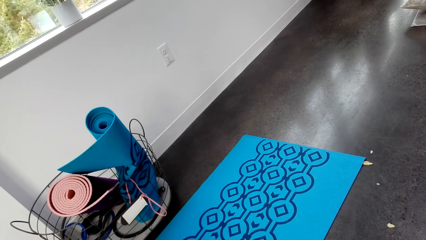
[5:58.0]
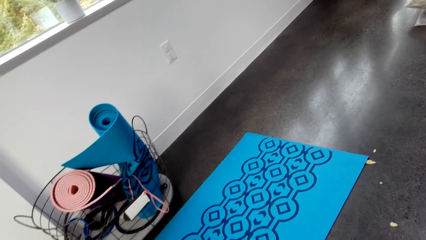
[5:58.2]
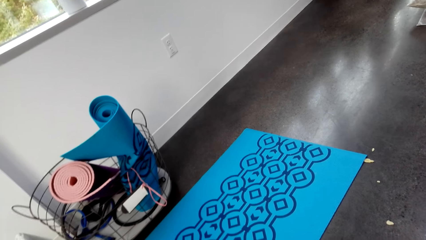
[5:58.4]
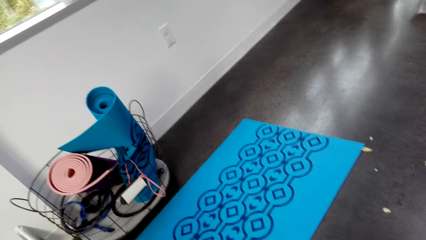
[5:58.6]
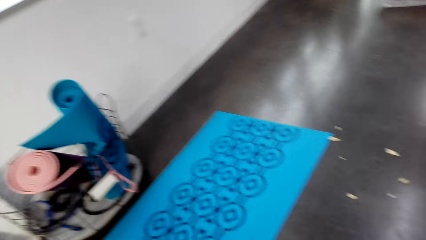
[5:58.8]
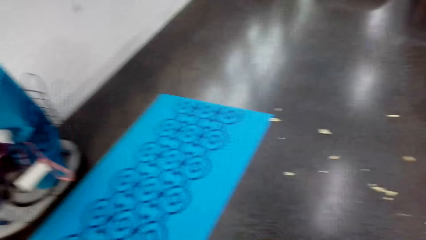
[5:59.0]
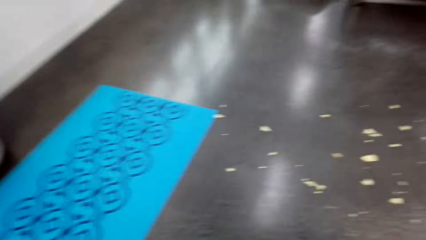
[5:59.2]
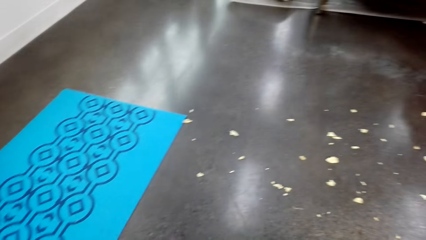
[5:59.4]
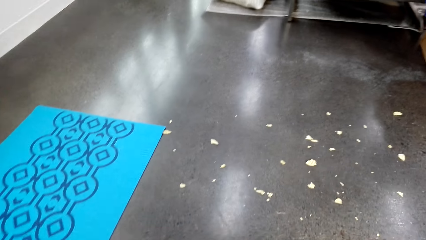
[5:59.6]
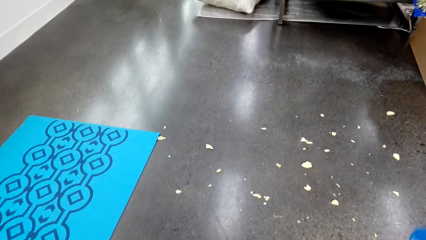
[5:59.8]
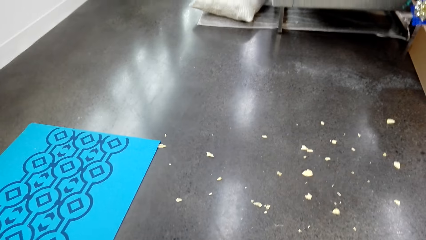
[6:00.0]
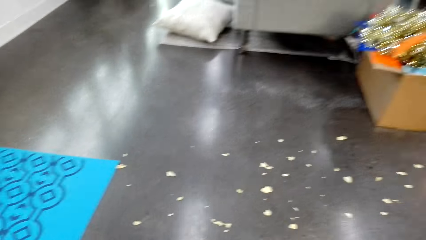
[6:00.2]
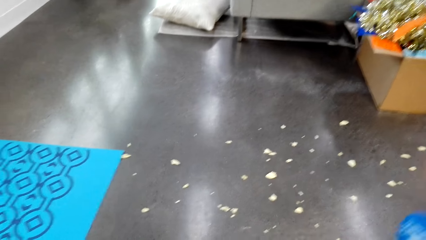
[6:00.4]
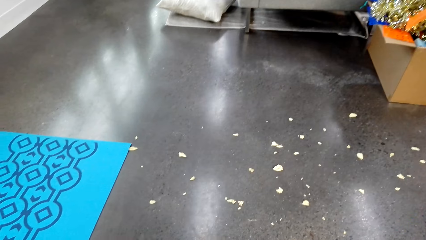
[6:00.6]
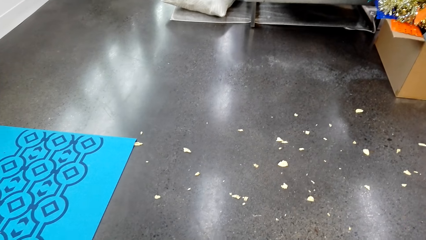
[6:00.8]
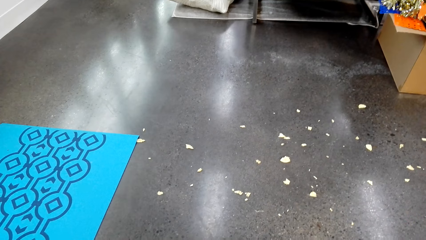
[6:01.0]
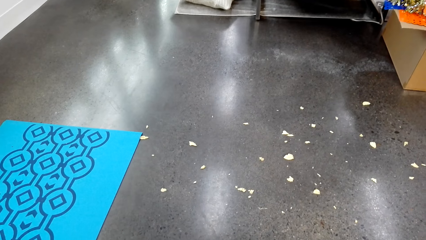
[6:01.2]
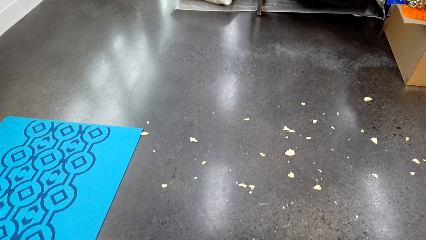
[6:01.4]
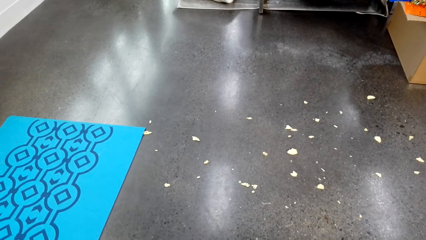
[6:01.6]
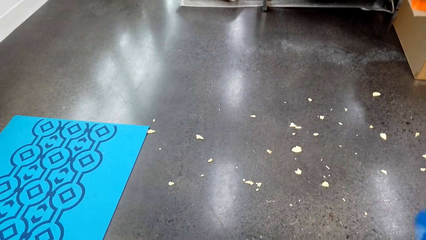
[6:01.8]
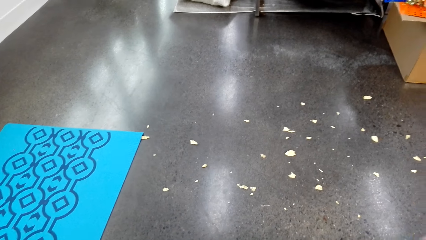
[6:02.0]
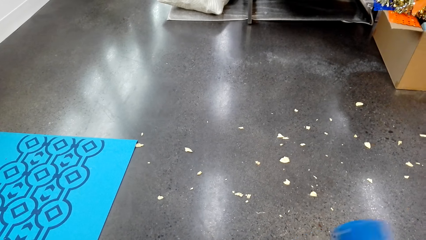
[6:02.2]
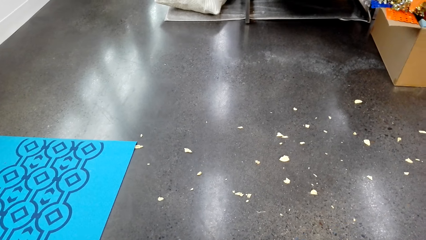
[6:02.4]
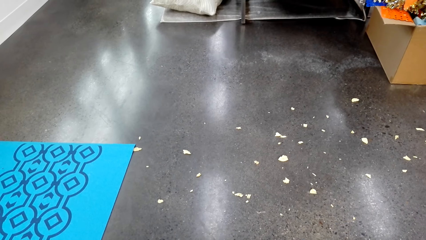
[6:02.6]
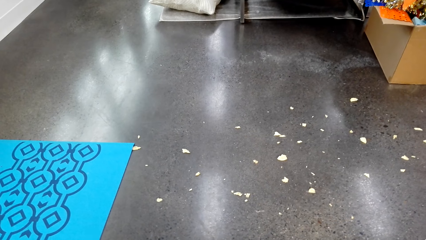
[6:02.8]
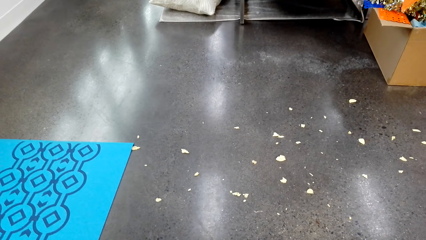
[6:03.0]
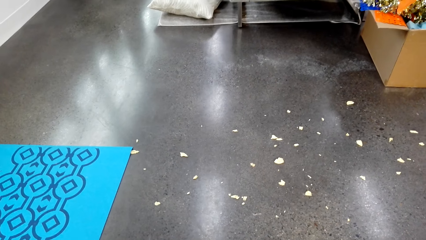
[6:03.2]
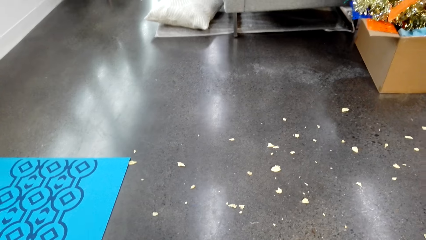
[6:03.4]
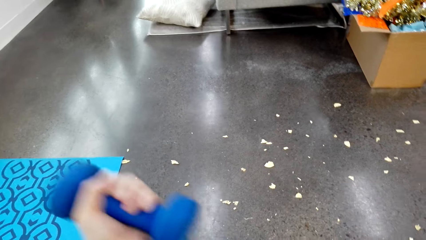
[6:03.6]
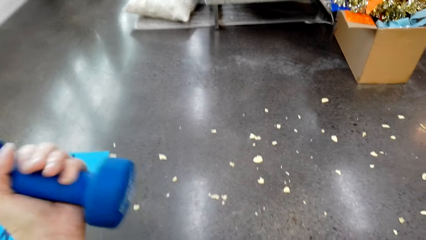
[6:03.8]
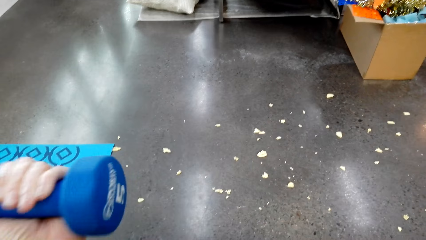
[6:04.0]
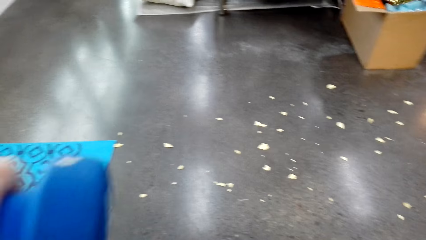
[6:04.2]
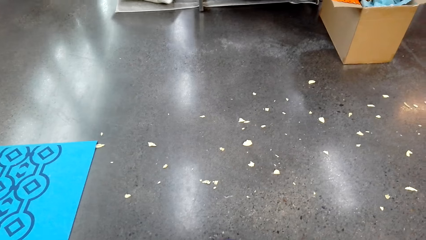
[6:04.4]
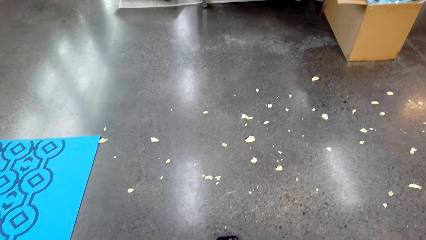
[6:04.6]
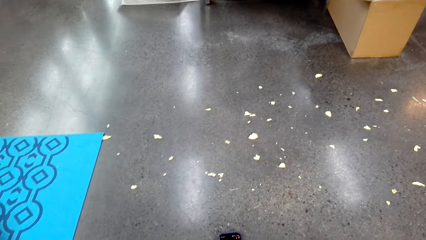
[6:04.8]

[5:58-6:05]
The camera wearer exercises with the dumbbell. They look around.

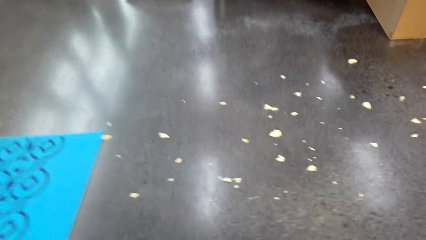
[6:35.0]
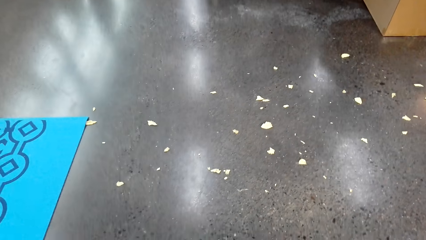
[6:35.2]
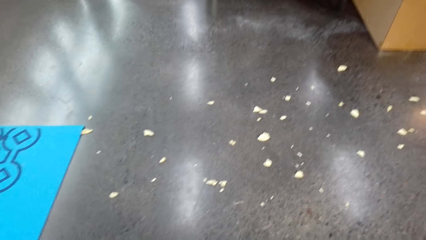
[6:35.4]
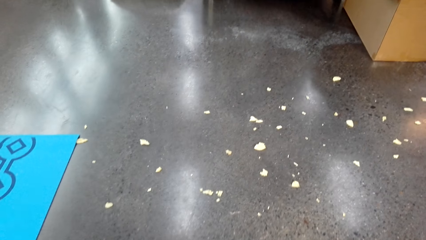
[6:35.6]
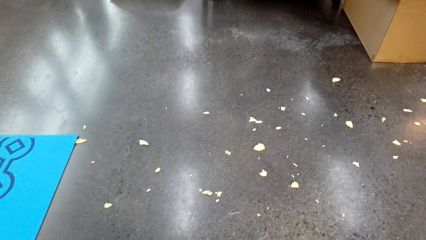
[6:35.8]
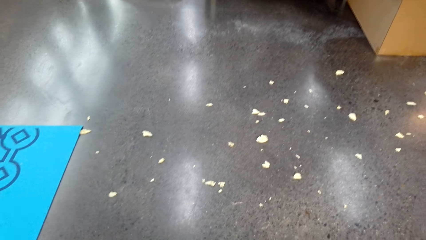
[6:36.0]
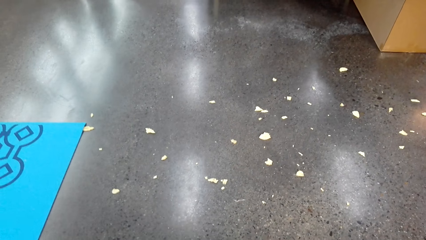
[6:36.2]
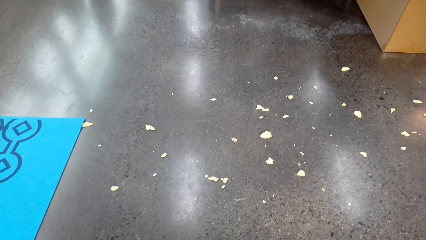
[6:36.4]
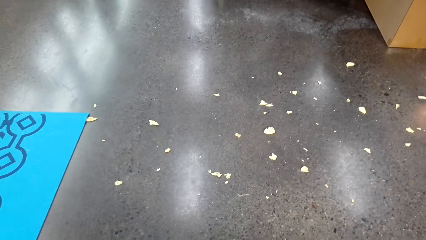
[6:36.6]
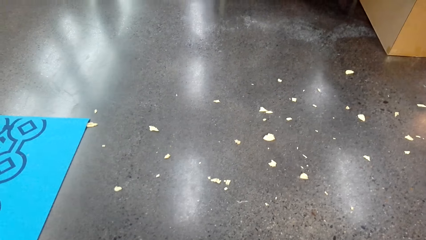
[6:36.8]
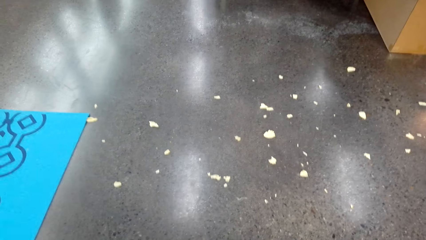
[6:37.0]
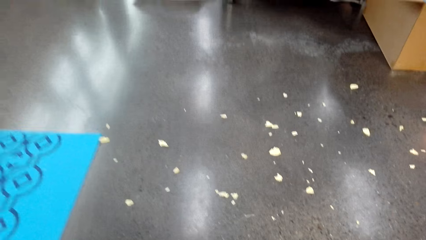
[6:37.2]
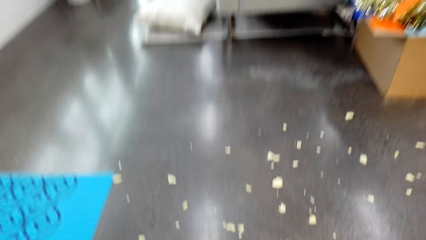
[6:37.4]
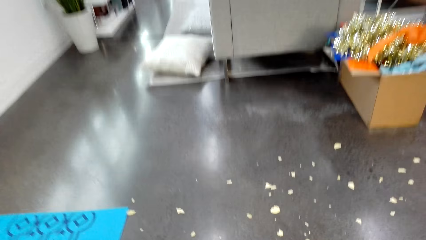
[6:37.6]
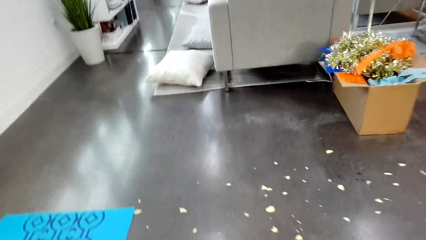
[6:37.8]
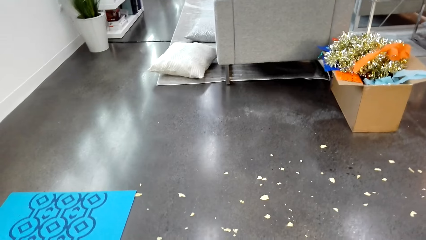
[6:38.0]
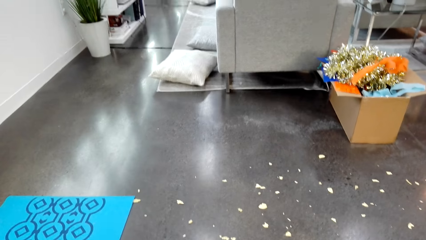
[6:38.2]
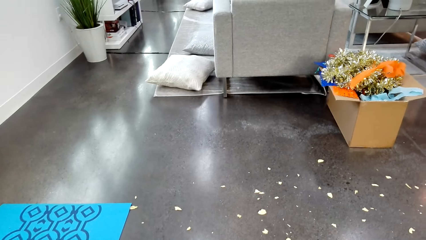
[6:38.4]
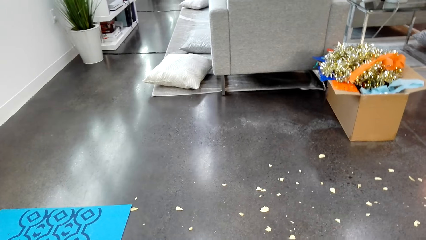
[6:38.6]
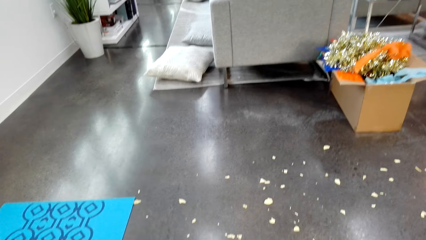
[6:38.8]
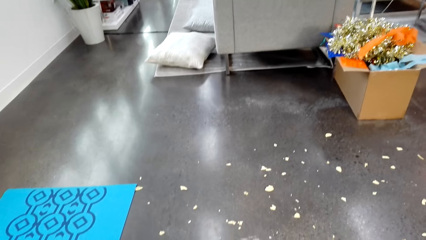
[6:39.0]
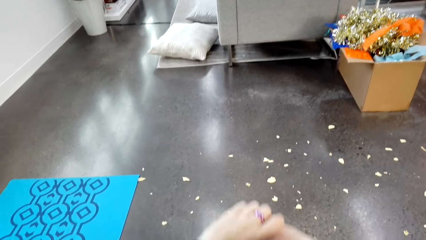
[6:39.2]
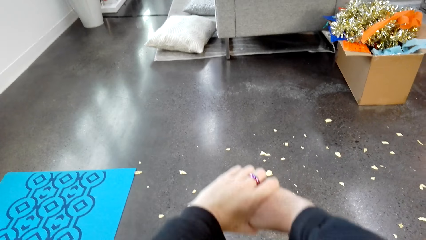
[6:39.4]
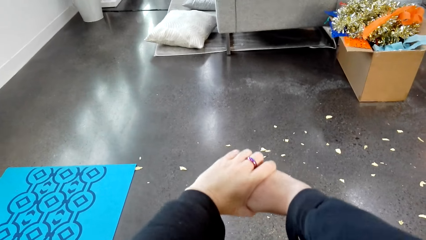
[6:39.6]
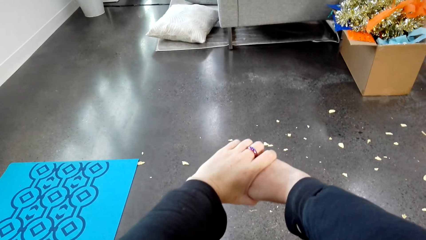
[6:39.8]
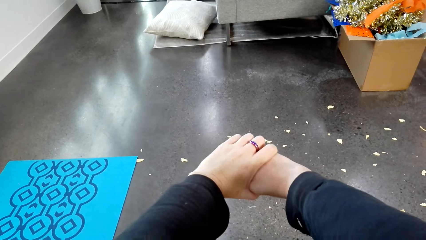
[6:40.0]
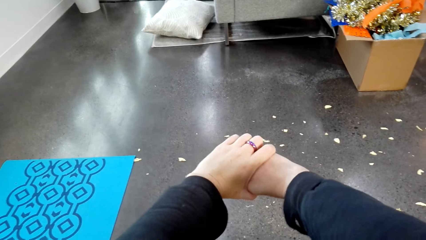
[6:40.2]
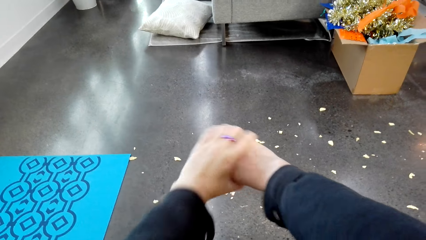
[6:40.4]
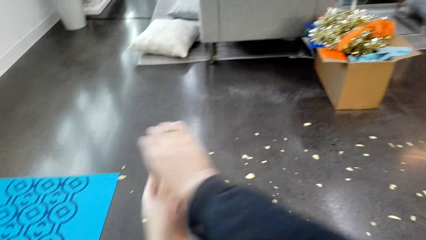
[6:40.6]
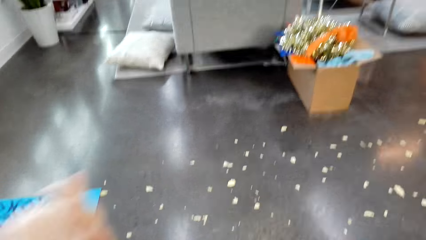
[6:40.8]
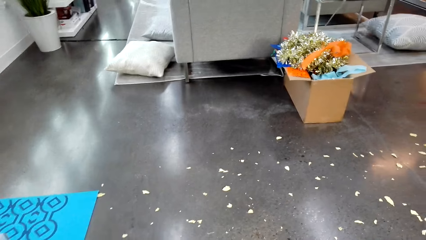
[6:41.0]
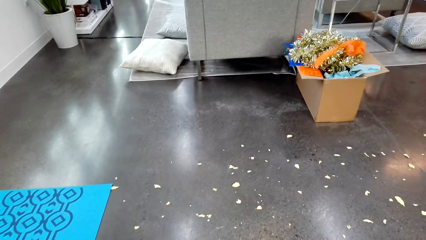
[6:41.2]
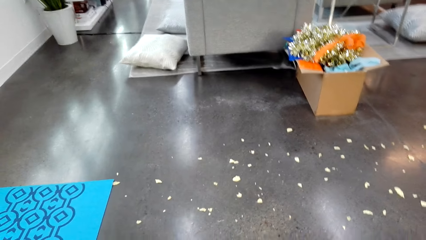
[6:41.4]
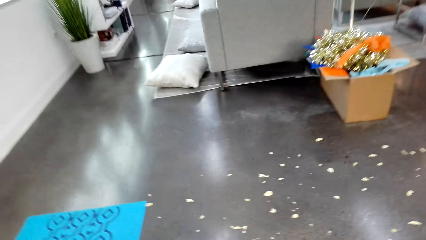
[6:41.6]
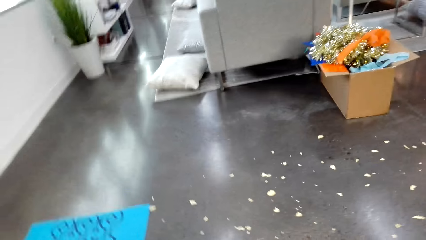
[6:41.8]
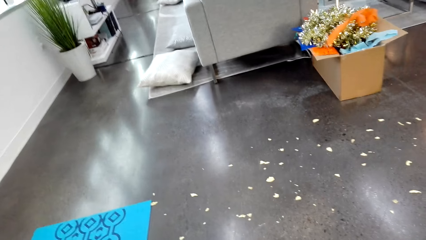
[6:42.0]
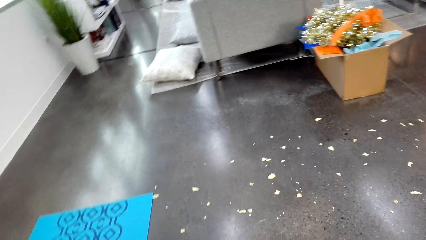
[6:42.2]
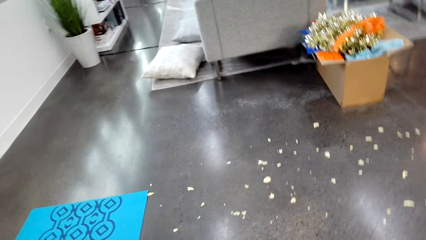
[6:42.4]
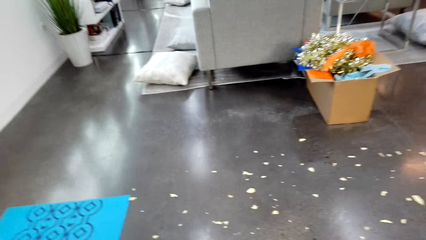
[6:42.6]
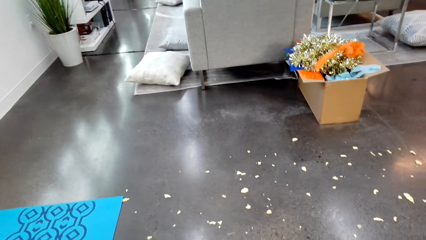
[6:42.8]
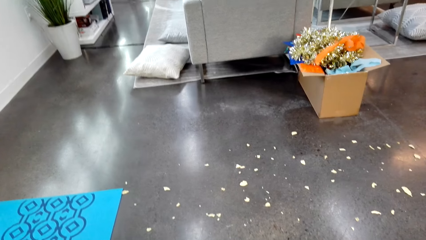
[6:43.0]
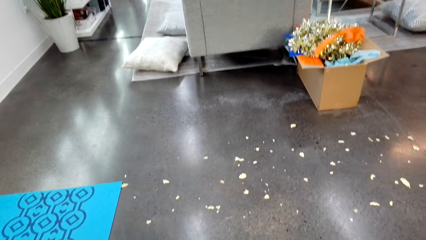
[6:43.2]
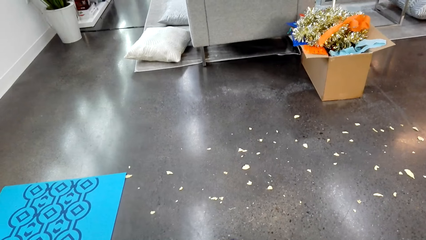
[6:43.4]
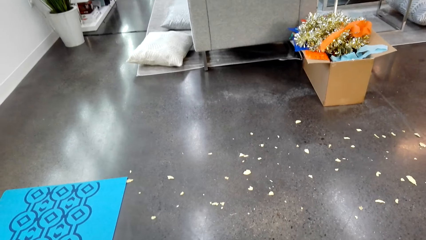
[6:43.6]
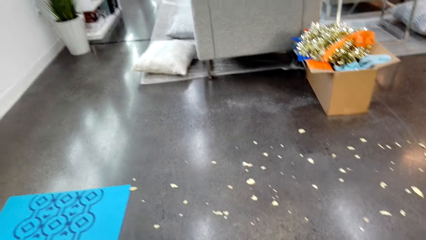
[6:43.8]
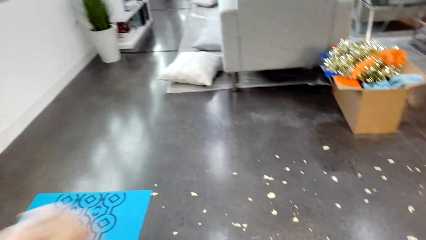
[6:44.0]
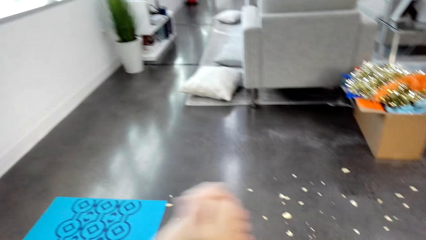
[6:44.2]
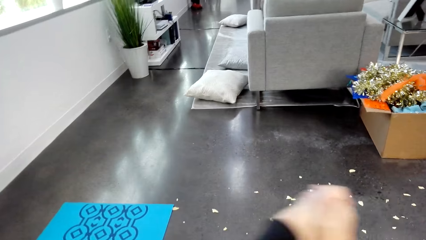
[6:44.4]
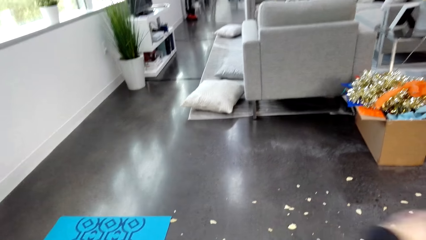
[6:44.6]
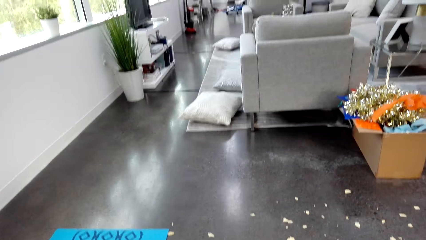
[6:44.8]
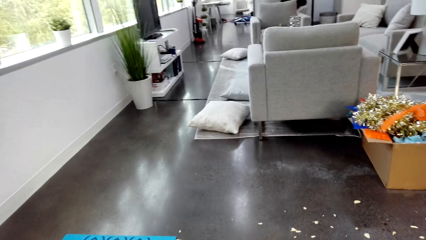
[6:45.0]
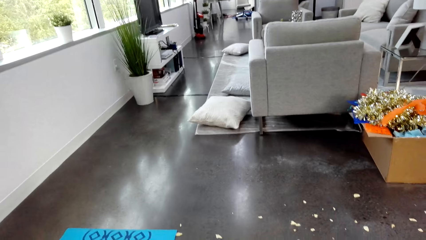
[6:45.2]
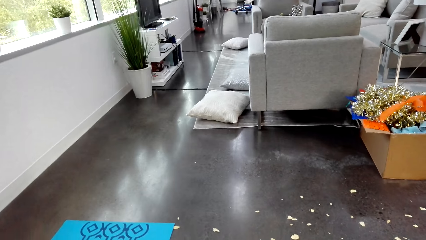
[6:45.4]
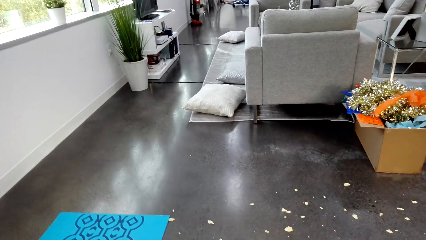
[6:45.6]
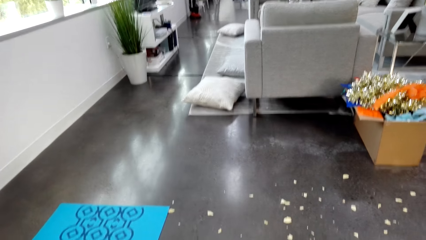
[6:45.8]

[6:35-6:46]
The camera wearer looks around. They exercise. They stretch the hand.
